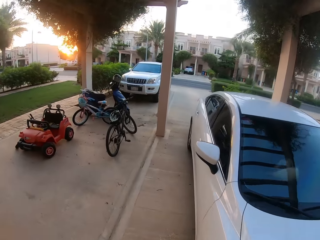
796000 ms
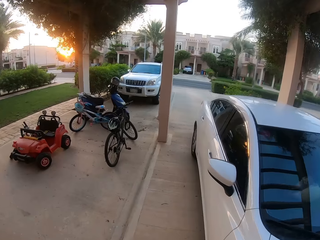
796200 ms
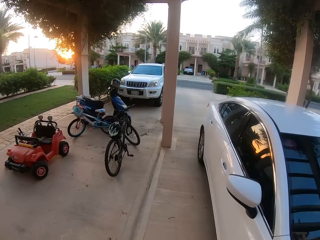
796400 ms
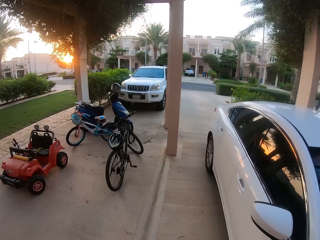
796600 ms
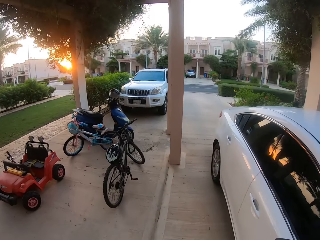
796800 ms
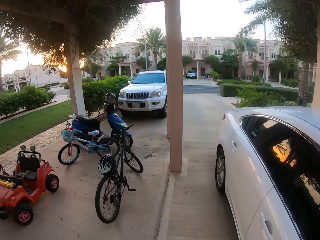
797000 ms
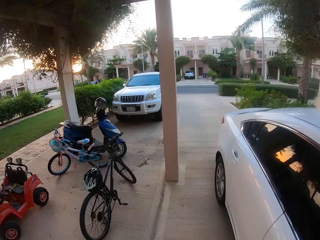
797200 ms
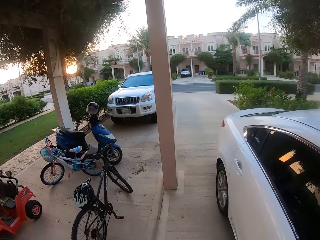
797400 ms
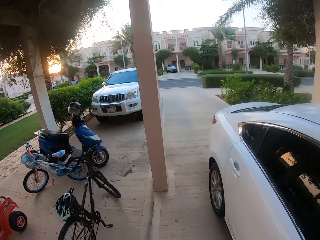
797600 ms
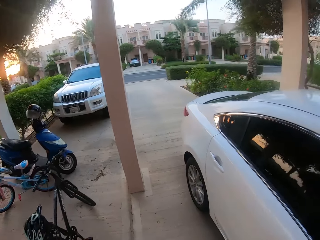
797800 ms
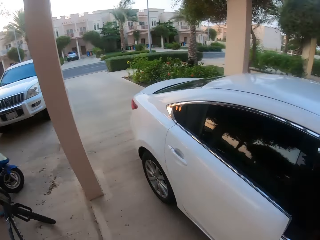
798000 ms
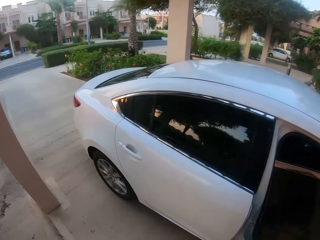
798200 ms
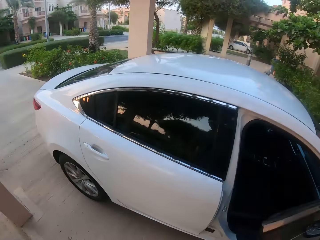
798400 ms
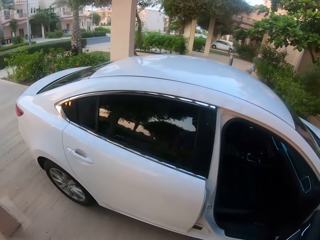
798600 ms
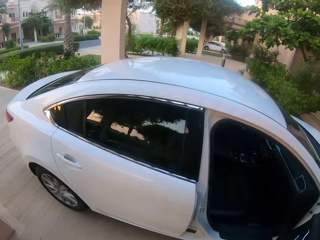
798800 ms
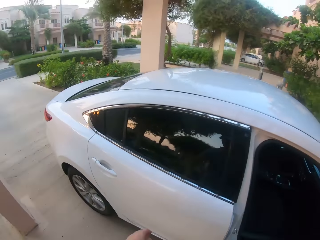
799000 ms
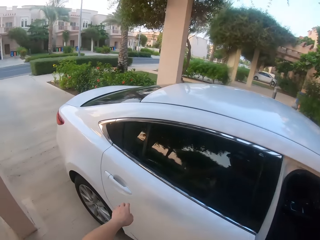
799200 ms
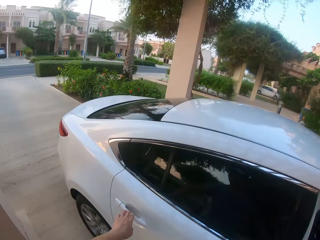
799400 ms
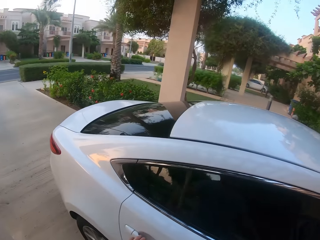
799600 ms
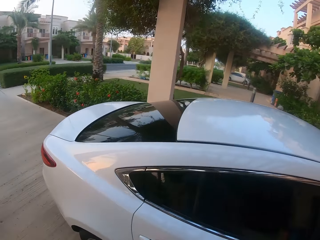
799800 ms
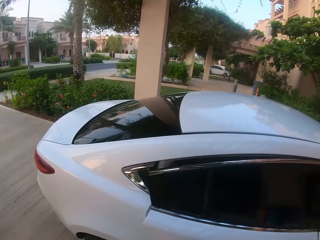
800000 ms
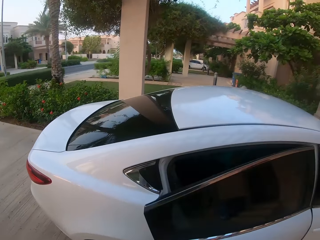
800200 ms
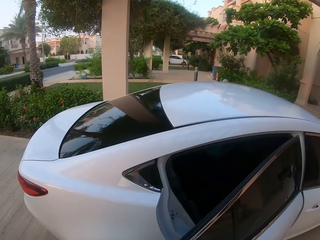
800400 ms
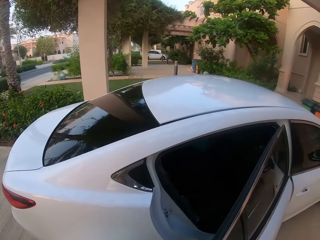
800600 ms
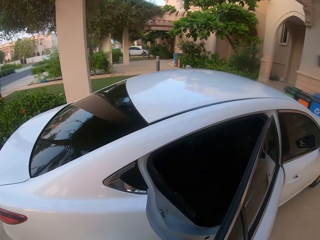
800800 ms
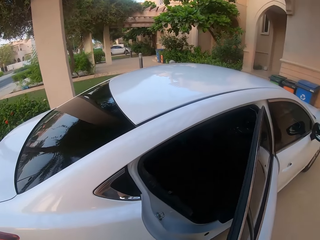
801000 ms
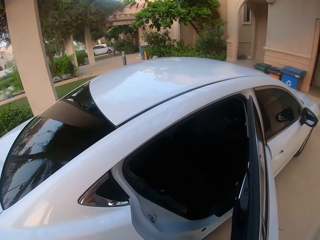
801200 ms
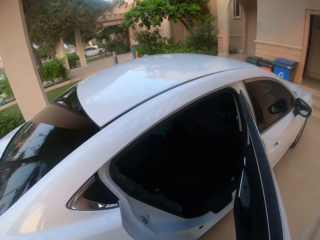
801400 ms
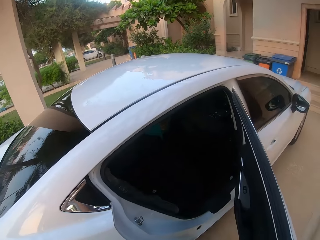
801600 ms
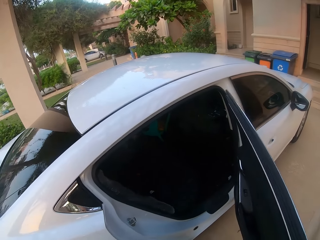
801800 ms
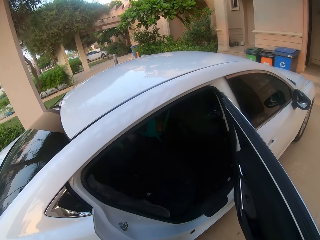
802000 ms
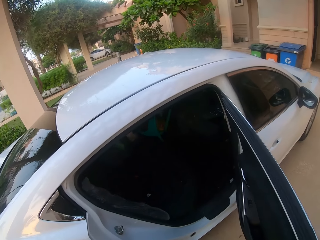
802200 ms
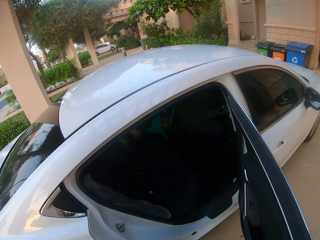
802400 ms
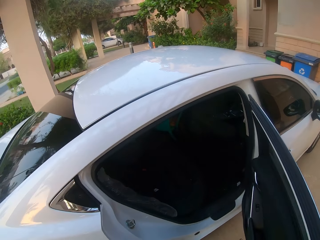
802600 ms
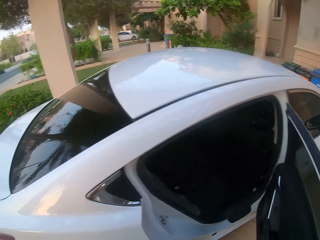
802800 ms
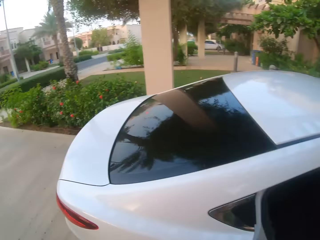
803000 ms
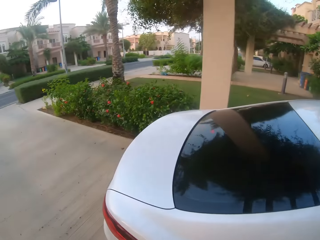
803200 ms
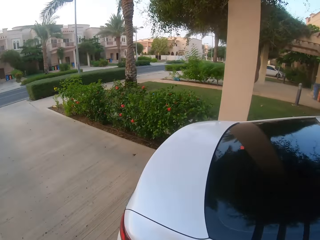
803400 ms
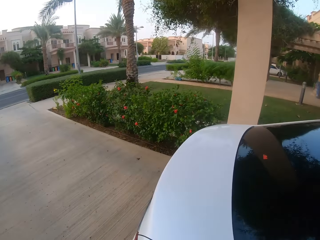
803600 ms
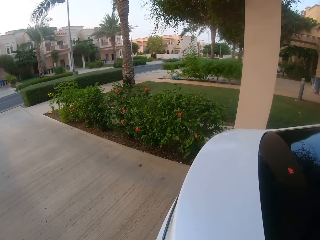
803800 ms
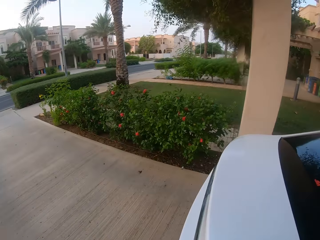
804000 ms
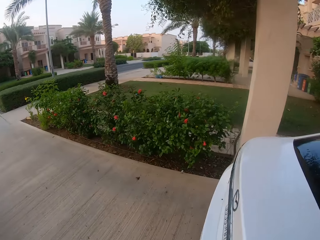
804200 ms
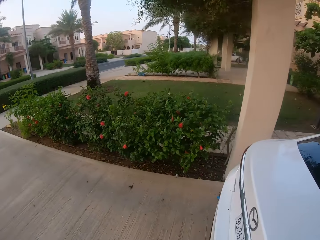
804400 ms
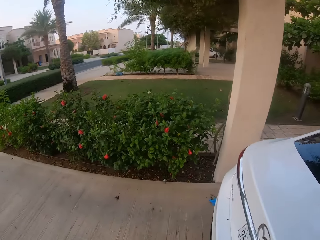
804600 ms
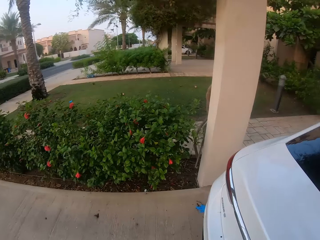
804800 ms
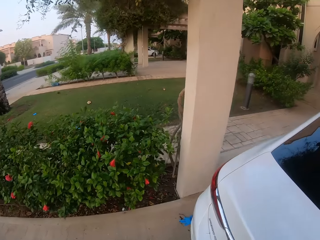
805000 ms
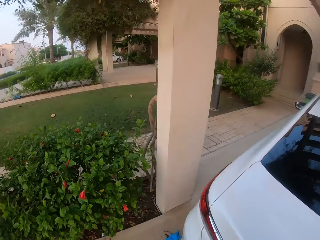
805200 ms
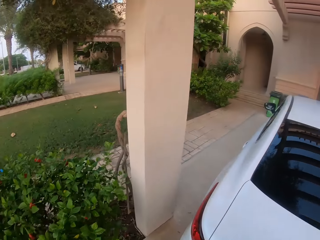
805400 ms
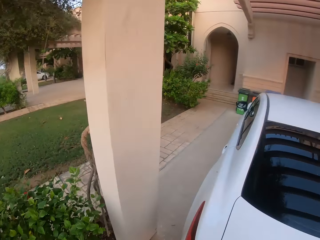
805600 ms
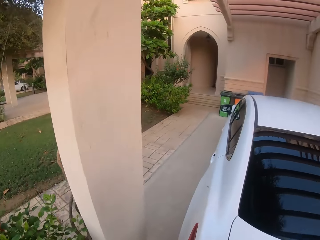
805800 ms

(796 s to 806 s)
The camera wearer opens the front car door. They look in the car. They open the back car door. They walk.

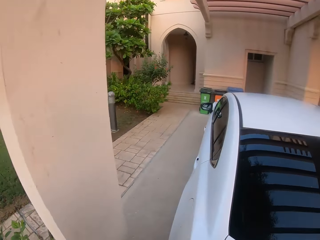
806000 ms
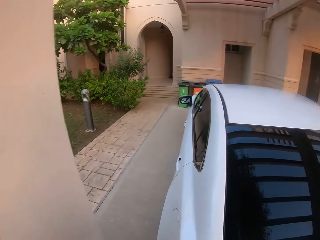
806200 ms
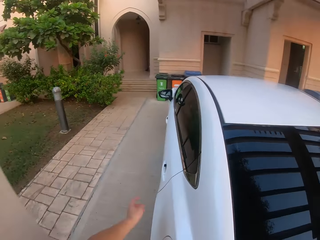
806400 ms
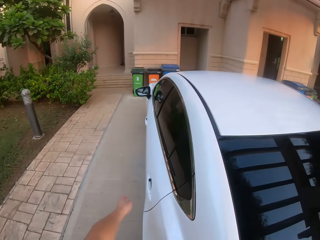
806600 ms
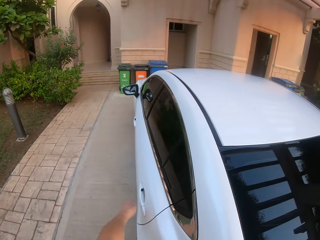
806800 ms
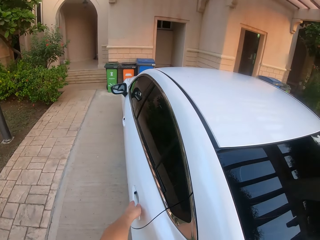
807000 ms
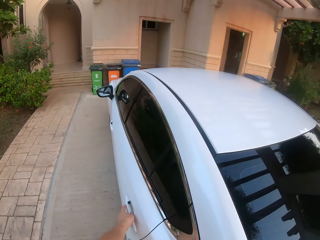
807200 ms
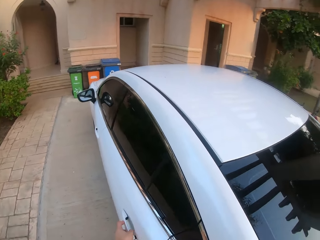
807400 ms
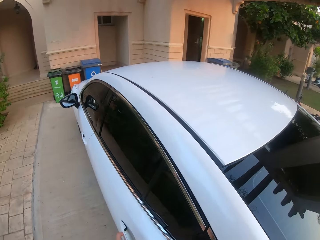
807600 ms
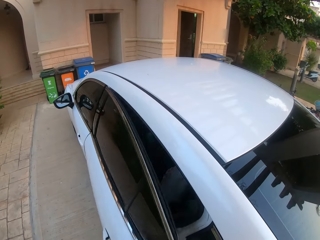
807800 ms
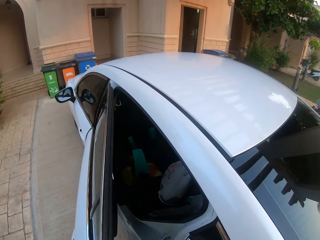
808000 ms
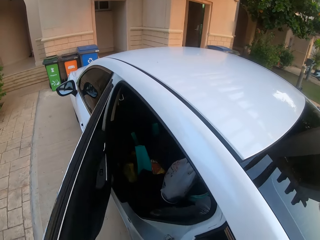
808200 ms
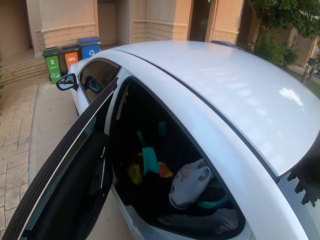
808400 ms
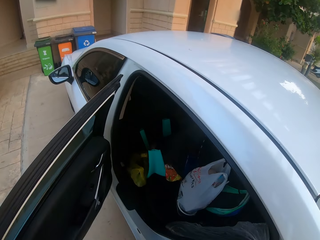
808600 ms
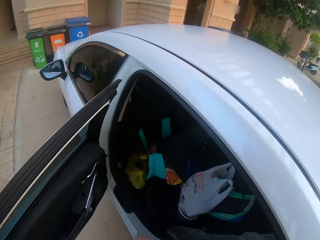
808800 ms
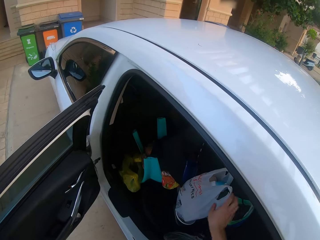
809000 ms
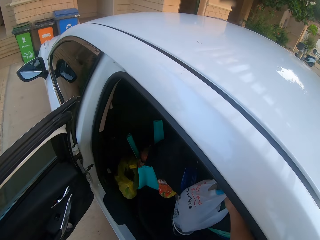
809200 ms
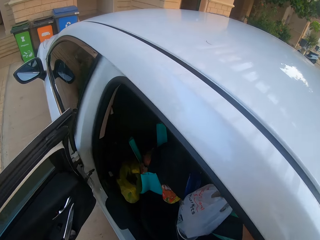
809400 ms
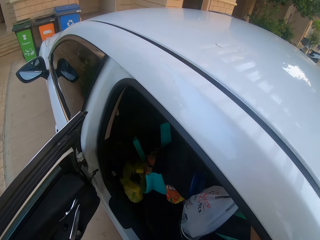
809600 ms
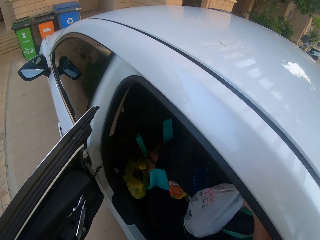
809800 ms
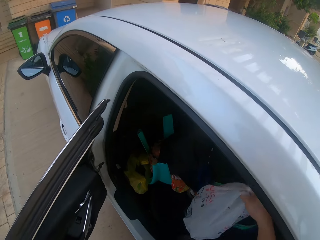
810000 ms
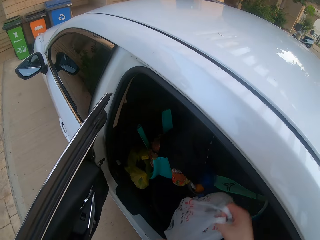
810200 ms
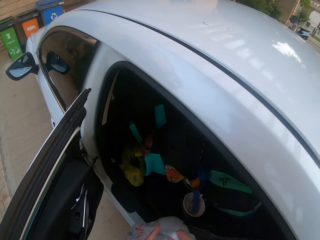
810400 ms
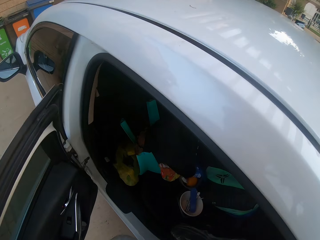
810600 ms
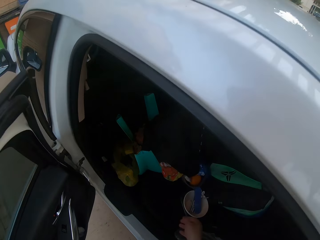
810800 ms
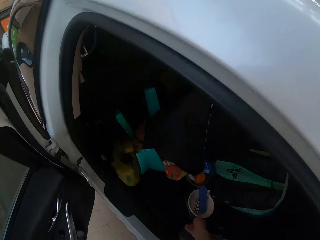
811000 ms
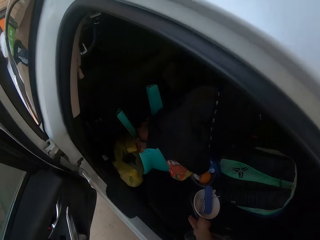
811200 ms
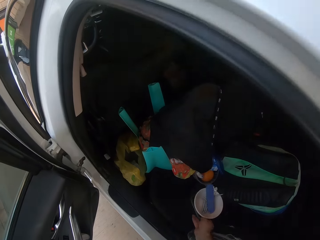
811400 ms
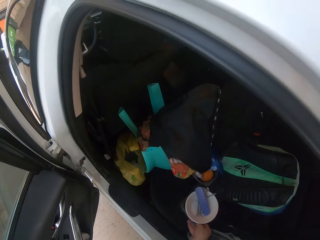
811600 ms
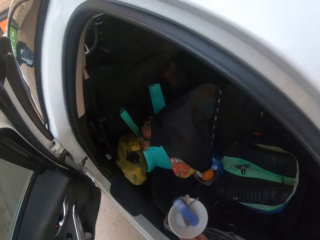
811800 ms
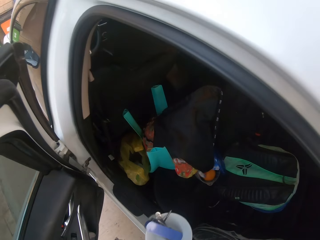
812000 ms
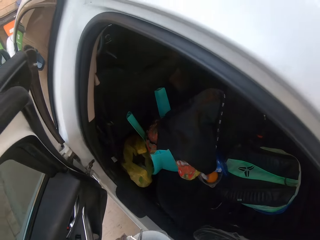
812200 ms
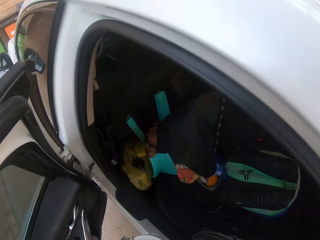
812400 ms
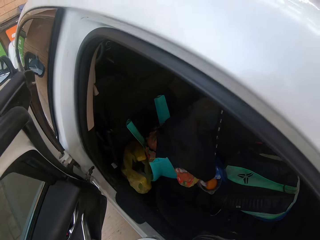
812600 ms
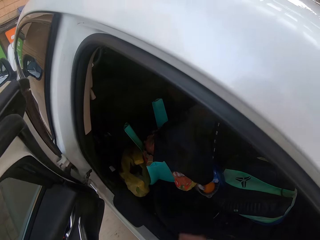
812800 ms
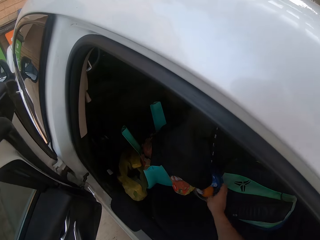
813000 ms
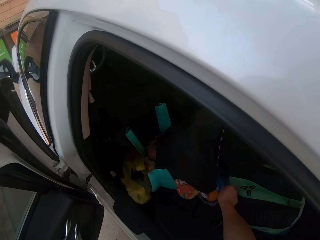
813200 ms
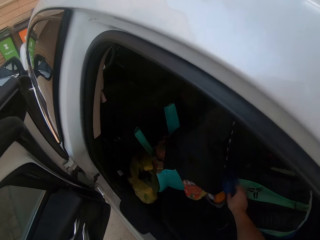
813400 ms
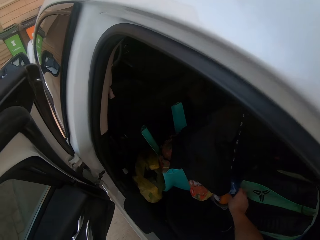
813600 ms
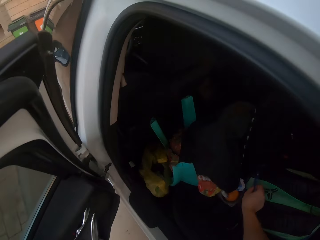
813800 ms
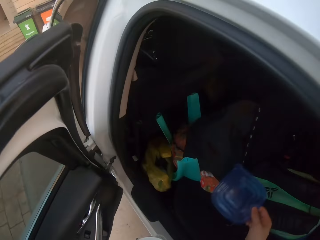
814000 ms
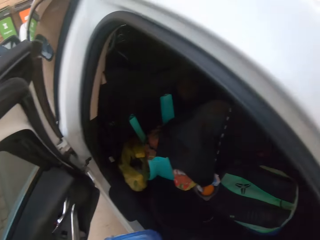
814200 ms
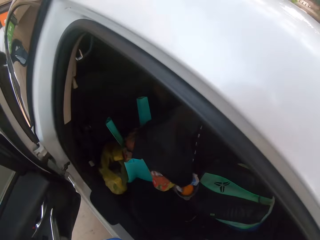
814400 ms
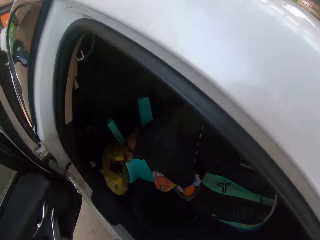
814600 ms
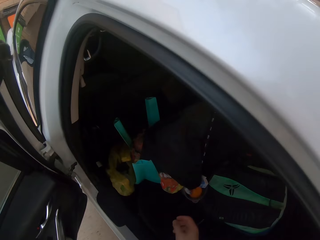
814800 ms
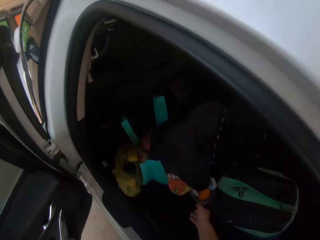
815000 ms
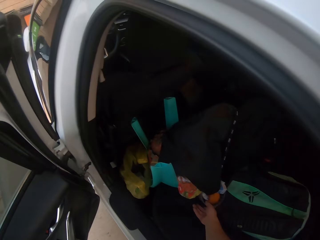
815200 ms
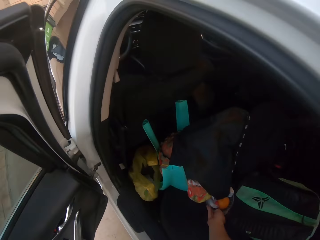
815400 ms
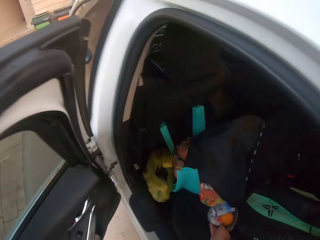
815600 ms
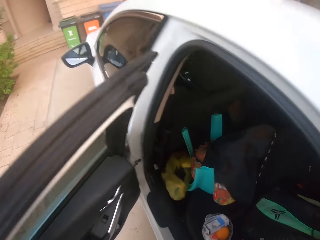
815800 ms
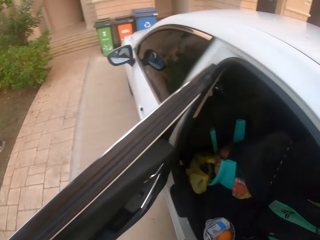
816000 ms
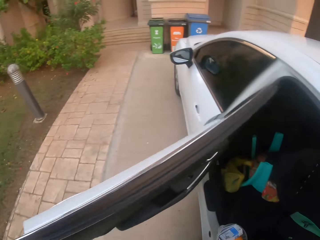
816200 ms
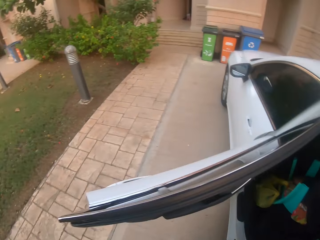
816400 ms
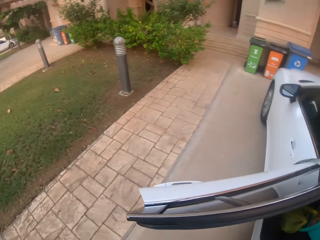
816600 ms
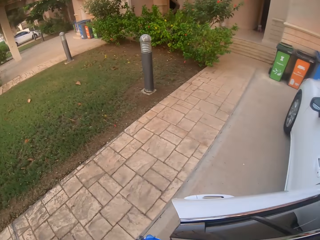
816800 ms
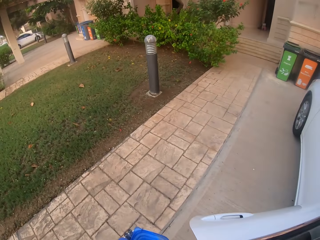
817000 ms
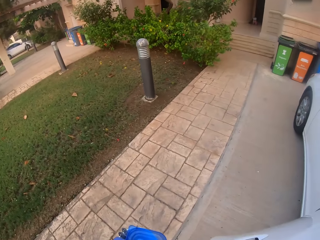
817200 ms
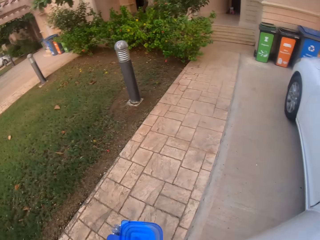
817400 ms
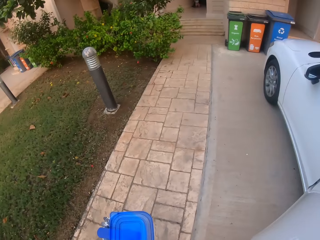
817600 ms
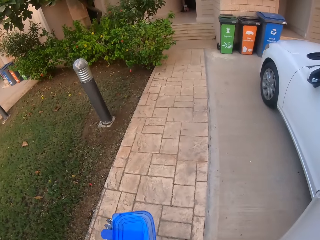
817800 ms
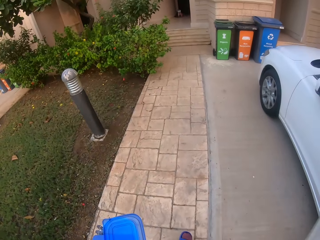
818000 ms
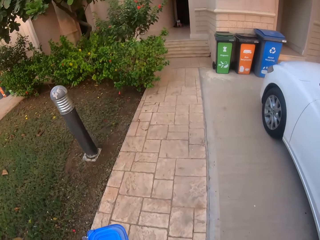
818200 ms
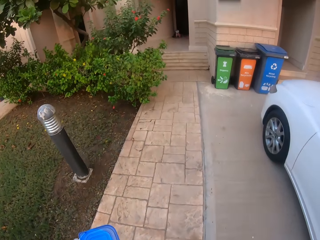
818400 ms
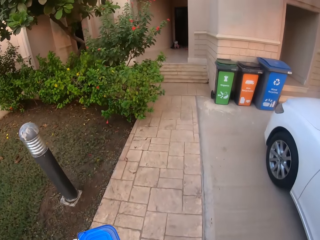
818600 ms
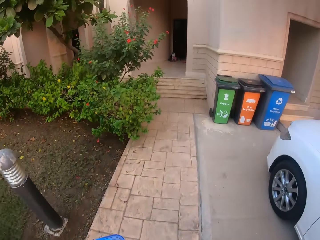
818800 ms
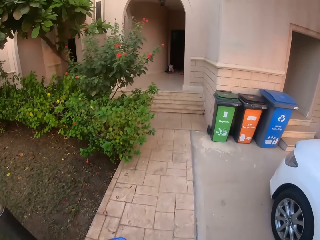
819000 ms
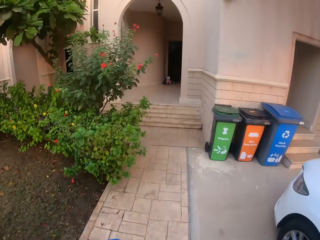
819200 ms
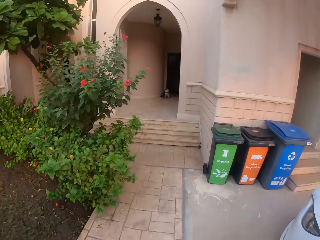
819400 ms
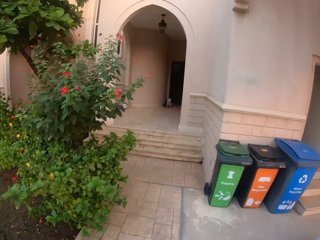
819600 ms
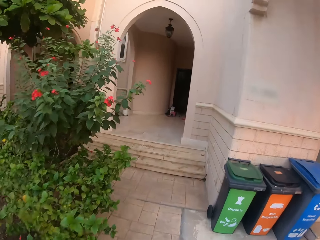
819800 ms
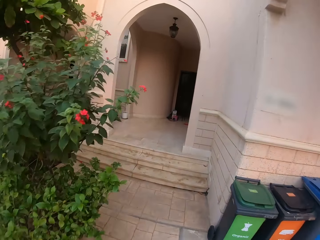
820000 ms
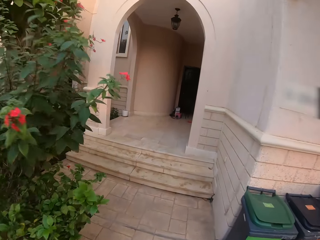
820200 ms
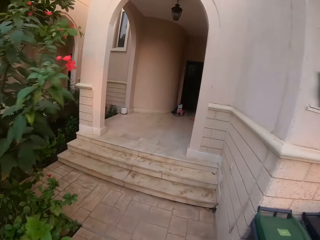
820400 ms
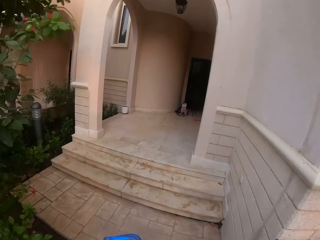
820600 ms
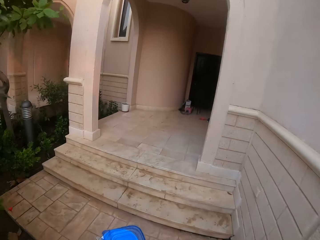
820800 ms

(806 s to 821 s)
The camera wearer opens the car door. They pick up a polythene bag from the back seat of the car. They pick up a tin from the back seat of the car. They pick up a tin cover on the back seat of the car. They pick up the plastic tin in the car. They walk and look around. They move toward the house.
